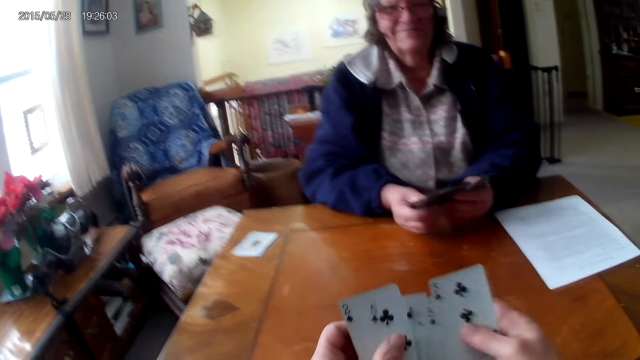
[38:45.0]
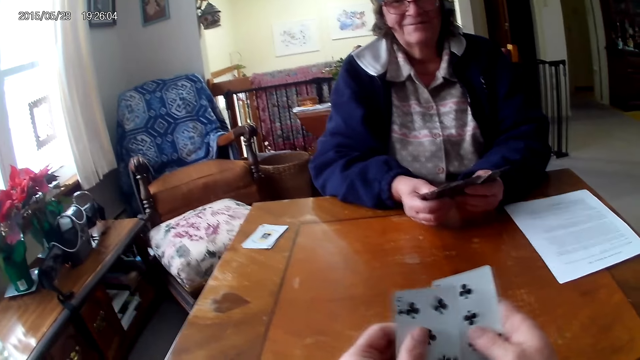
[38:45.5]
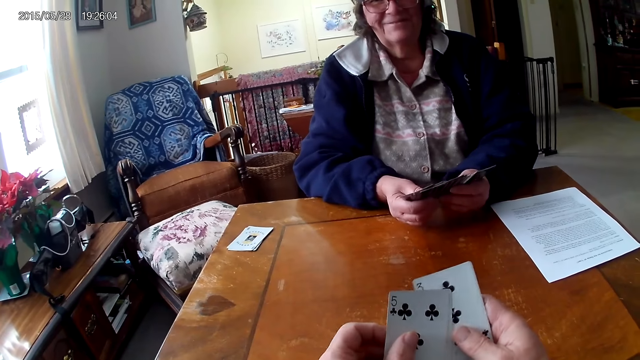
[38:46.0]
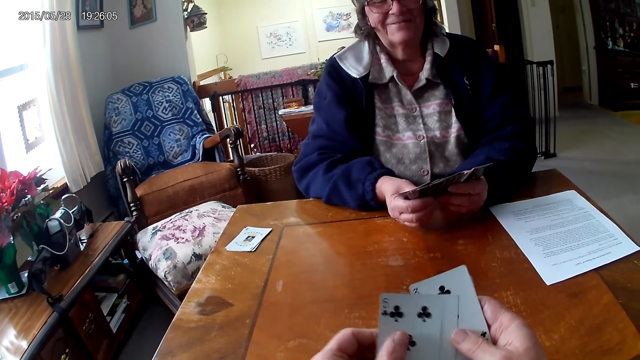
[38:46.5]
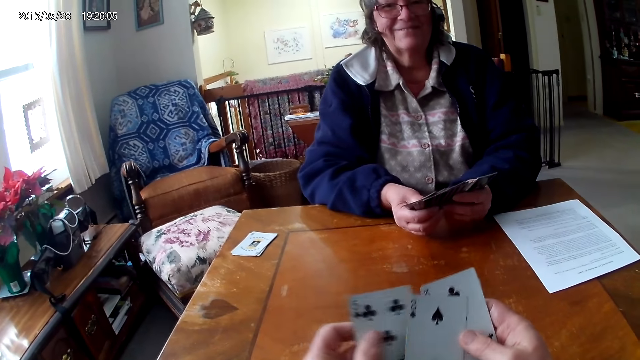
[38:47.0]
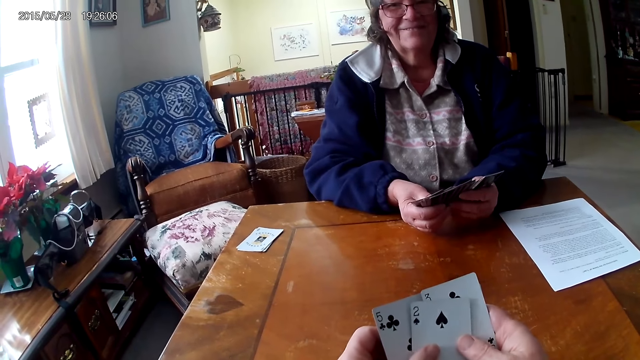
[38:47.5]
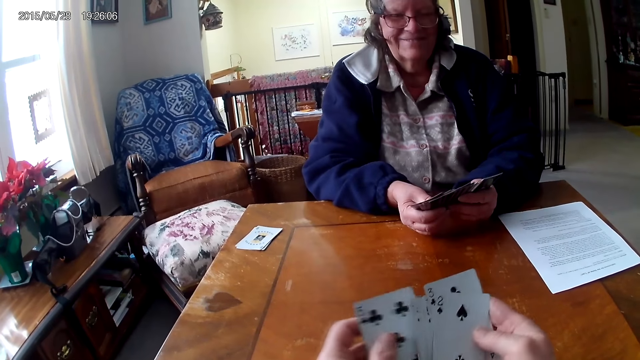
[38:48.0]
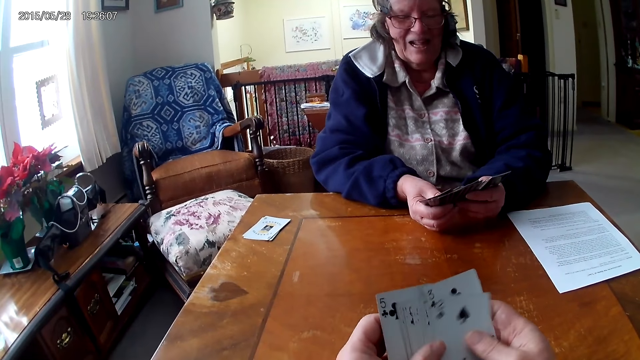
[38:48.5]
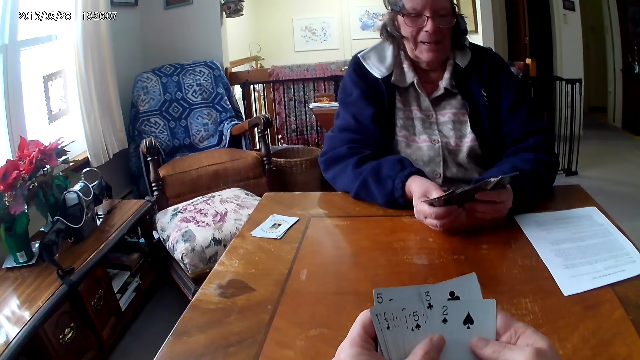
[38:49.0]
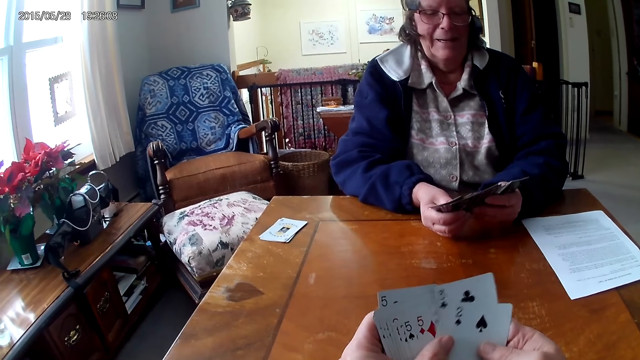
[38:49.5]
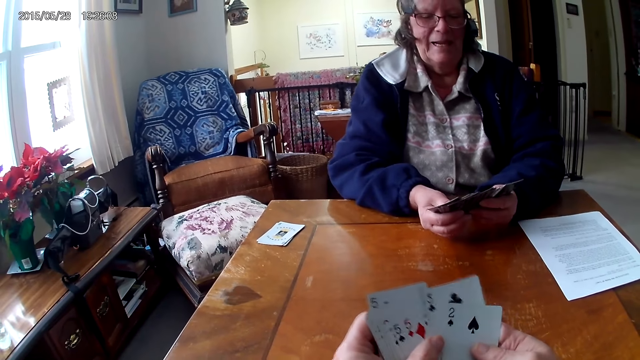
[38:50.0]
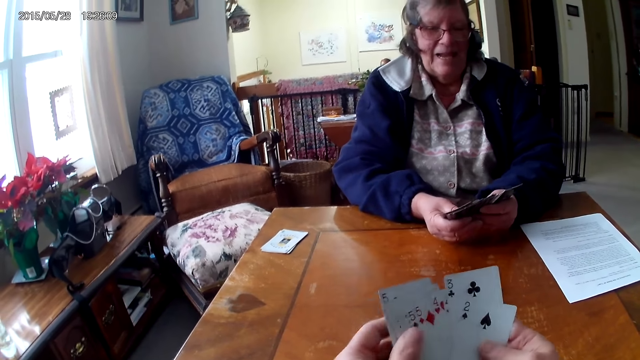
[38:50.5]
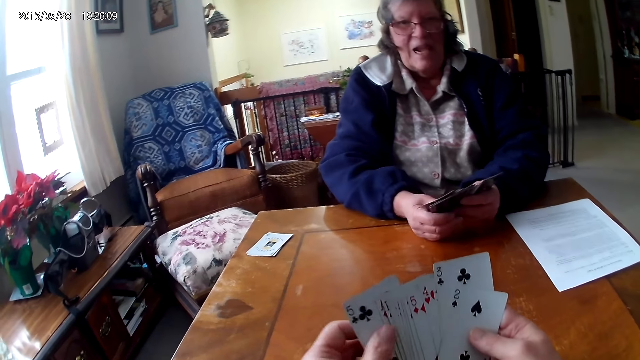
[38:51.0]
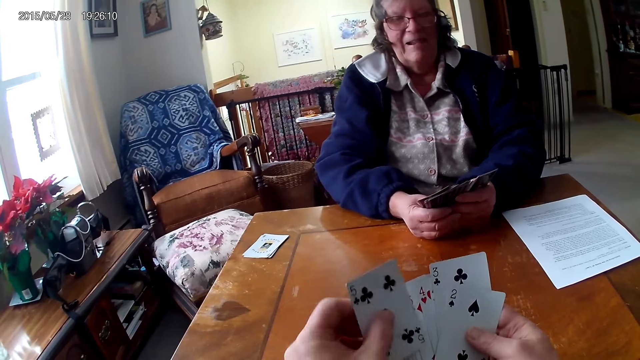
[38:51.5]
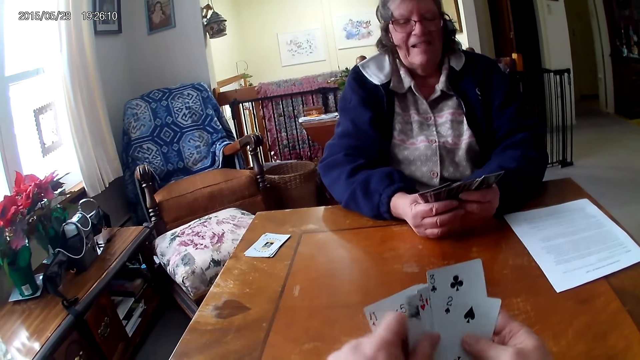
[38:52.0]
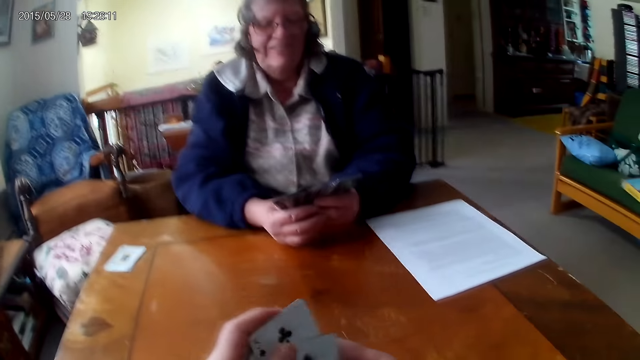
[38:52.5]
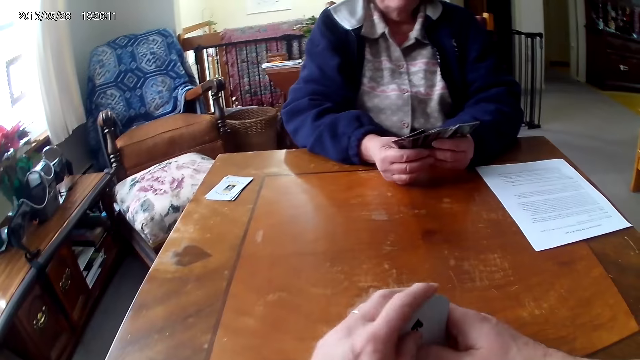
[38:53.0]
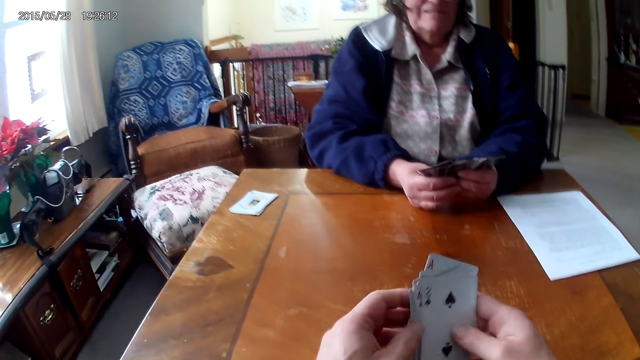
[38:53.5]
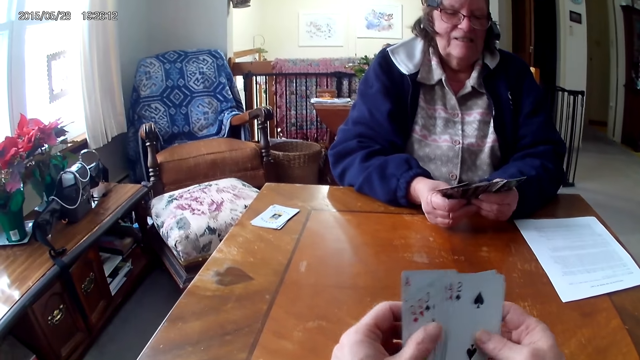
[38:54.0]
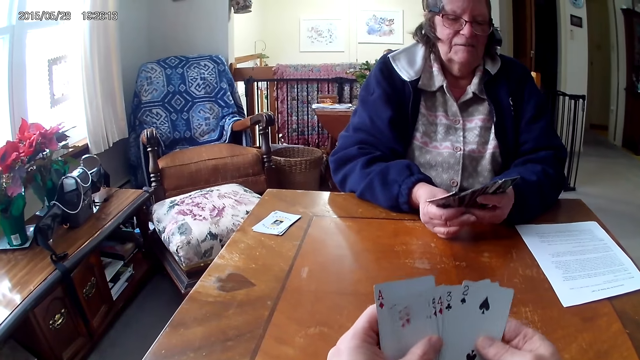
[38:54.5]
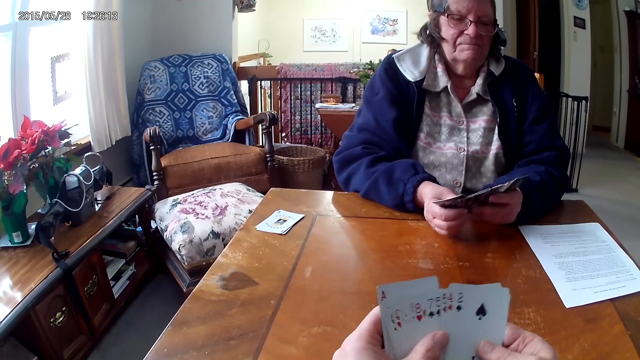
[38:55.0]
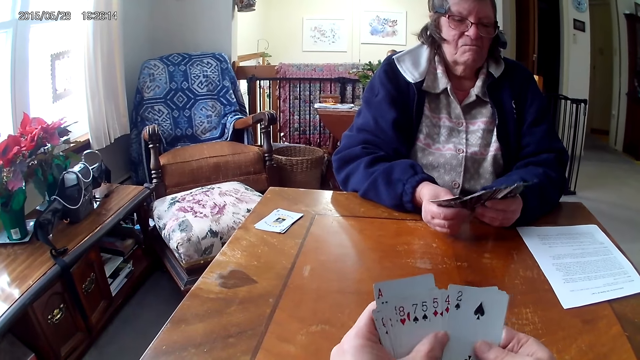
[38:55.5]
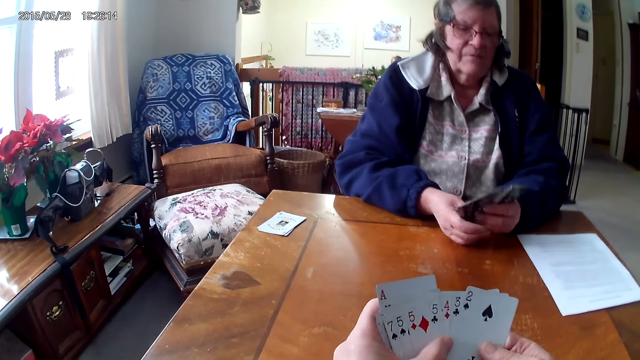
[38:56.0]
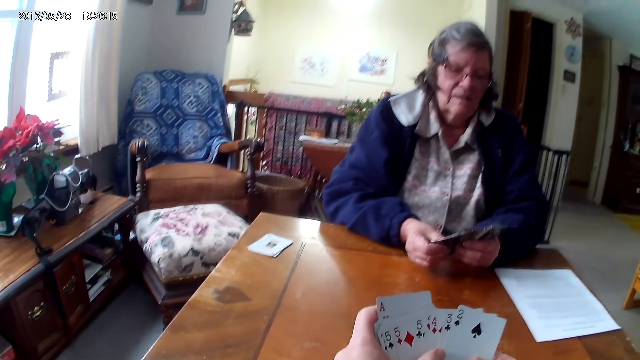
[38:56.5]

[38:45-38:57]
The camera wearer aligns the cards on the hands.

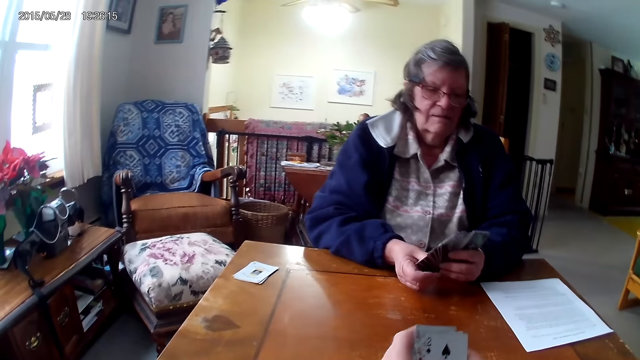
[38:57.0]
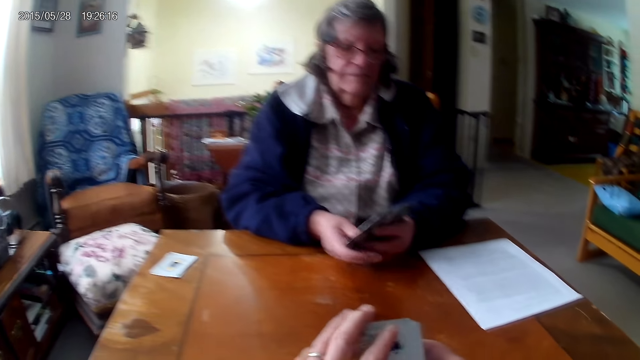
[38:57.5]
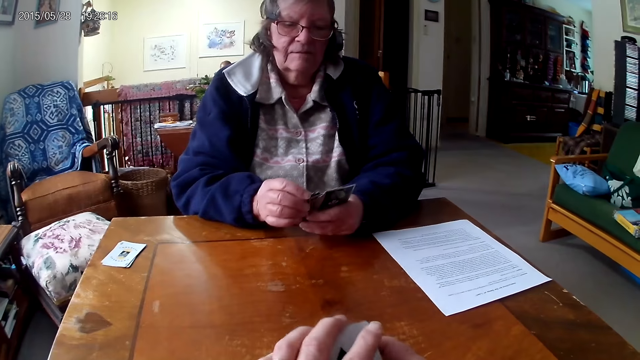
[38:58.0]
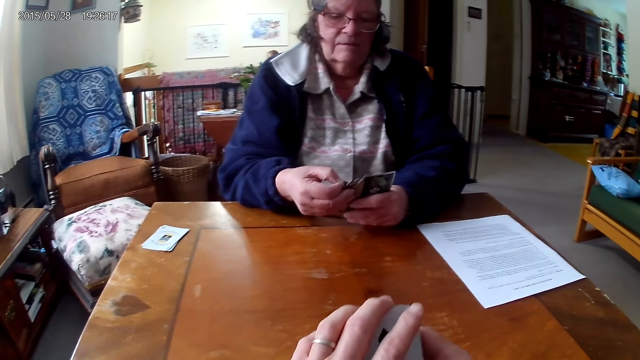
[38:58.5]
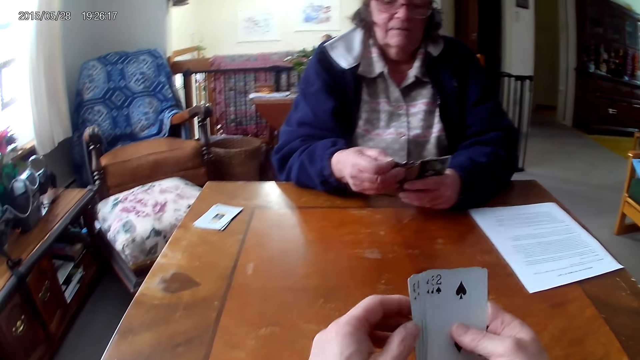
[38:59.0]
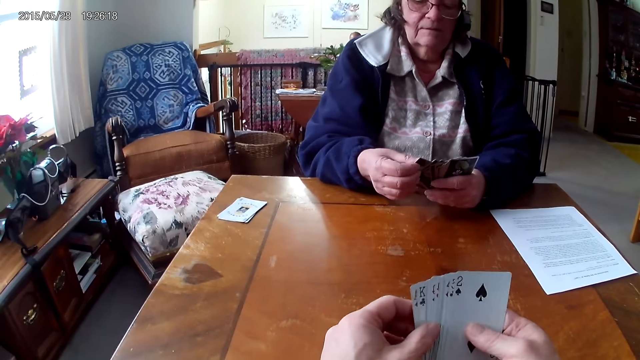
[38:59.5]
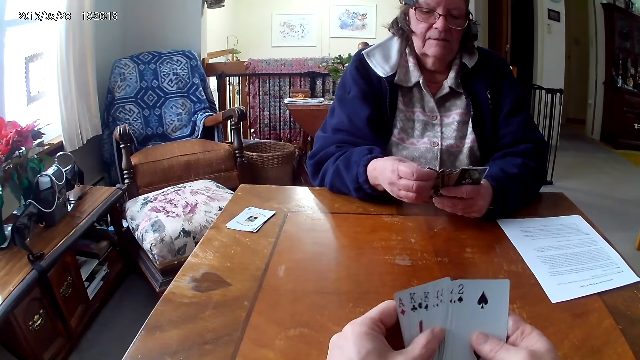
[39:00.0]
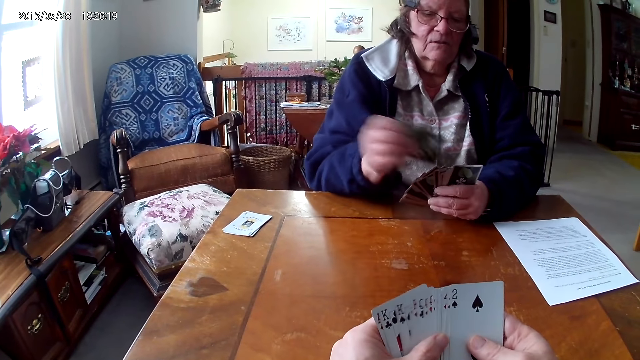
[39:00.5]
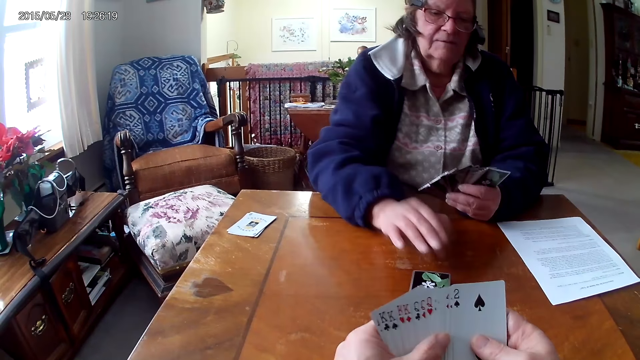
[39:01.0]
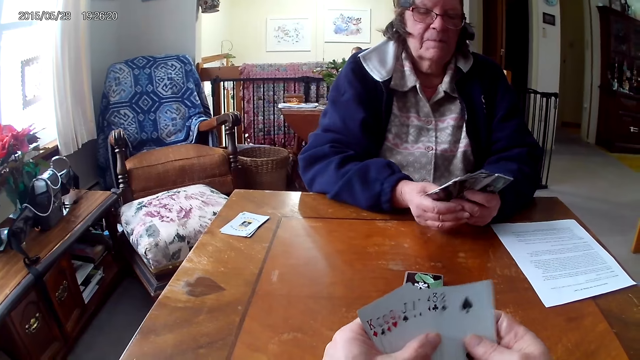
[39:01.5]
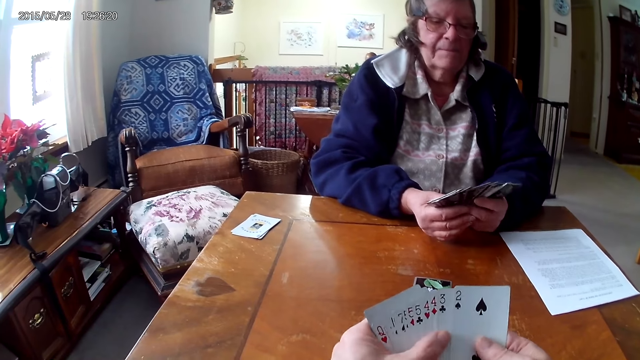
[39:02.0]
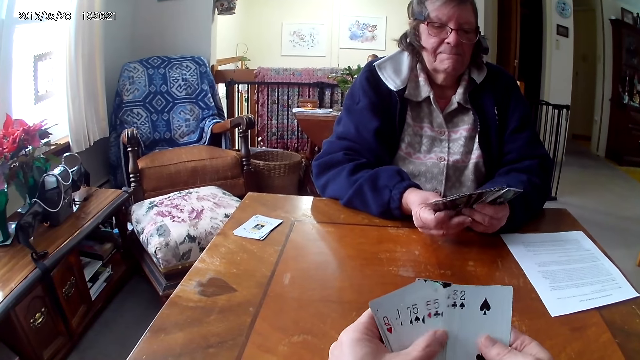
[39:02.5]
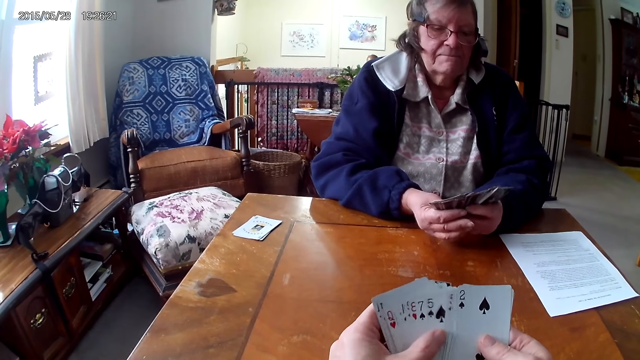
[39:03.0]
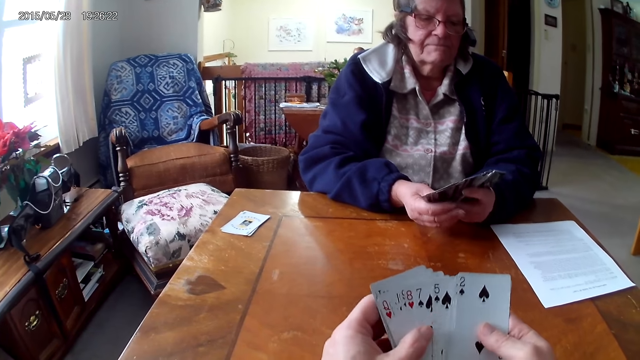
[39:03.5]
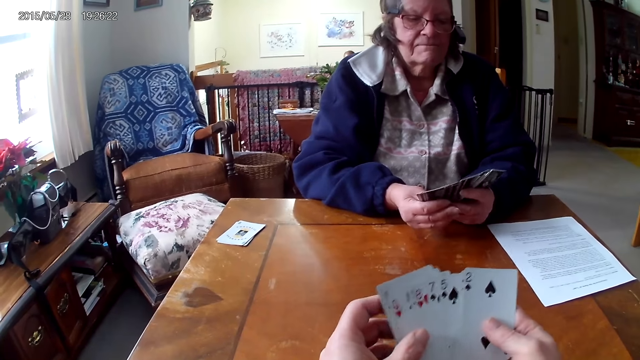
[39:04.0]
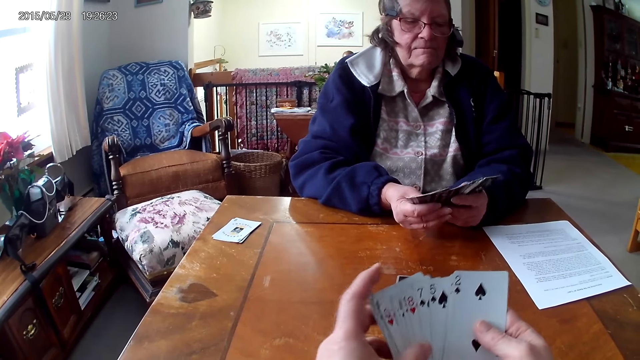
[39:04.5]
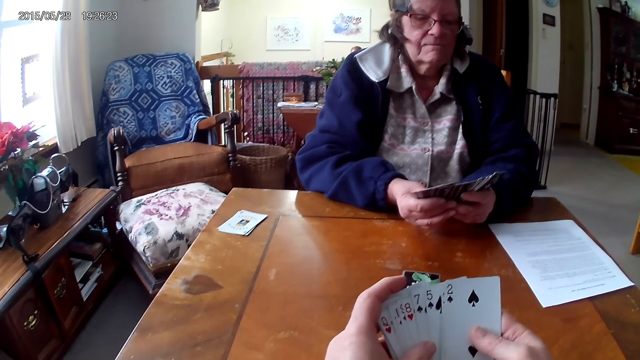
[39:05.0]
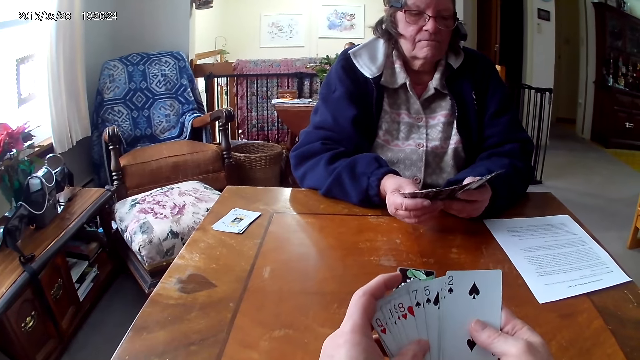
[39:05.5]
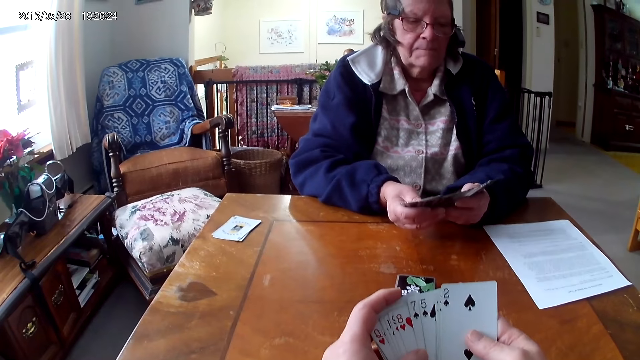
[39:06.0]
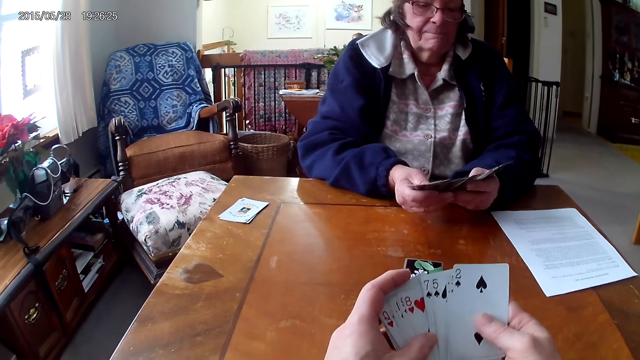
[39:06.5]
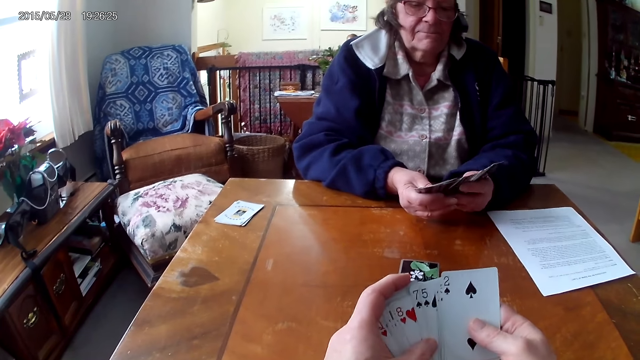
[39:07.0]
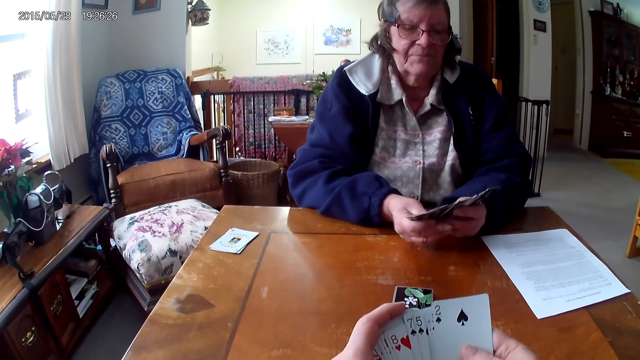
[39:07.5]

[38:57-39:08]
A man puts the cards on the table. The camera wearer arranges the cards. They align the cards on the hands.
